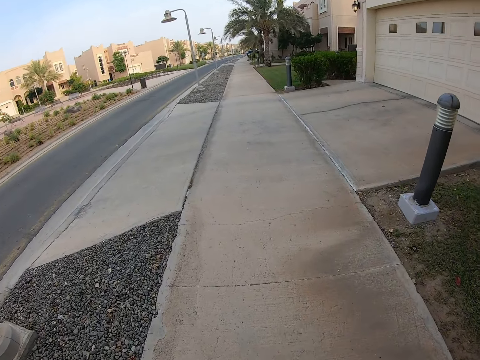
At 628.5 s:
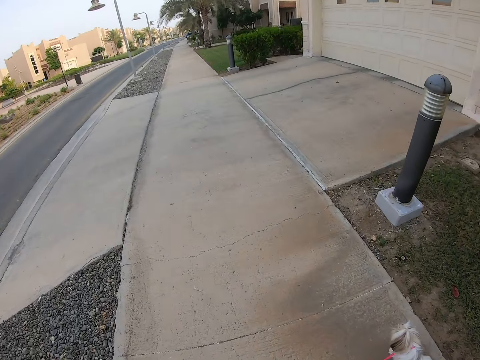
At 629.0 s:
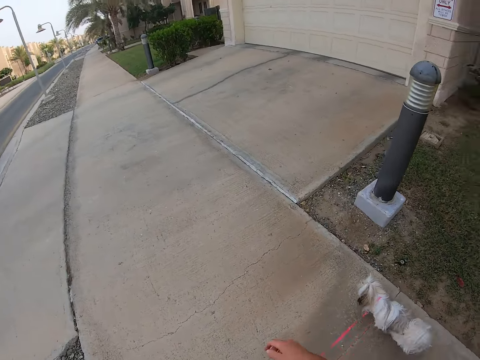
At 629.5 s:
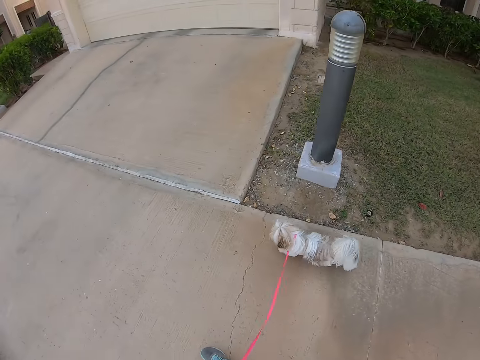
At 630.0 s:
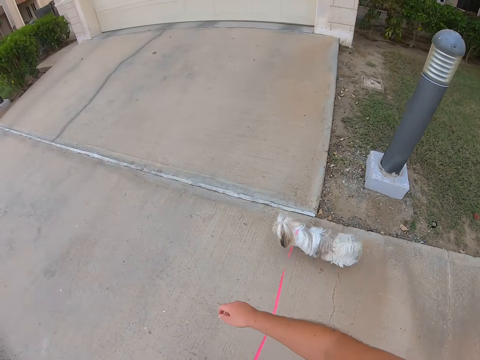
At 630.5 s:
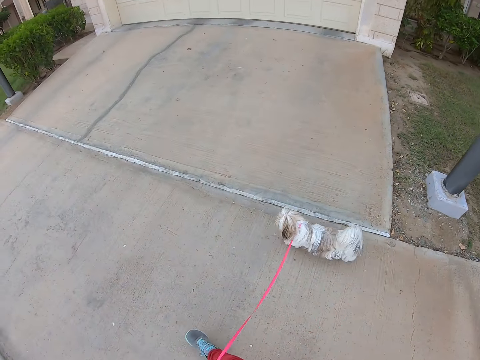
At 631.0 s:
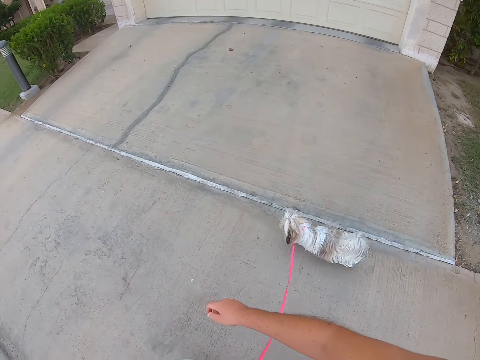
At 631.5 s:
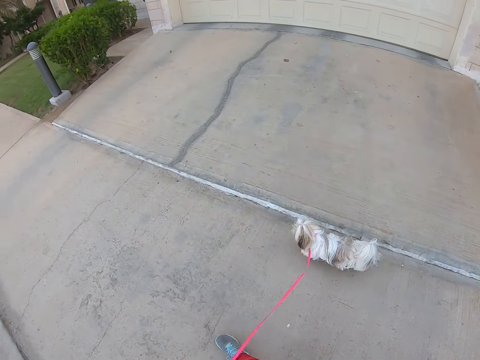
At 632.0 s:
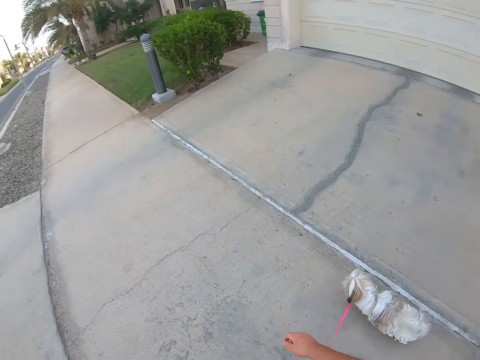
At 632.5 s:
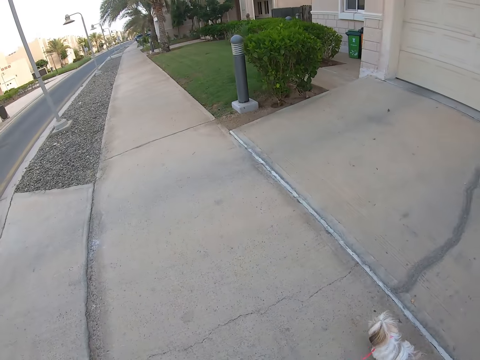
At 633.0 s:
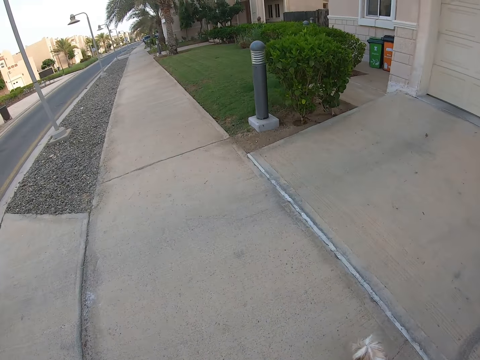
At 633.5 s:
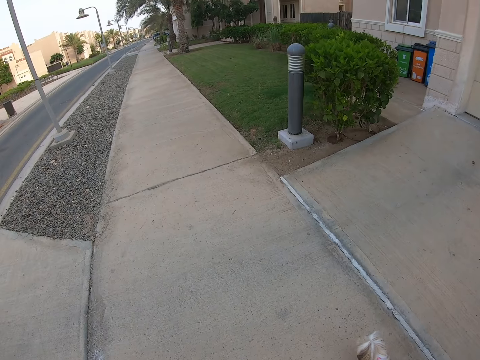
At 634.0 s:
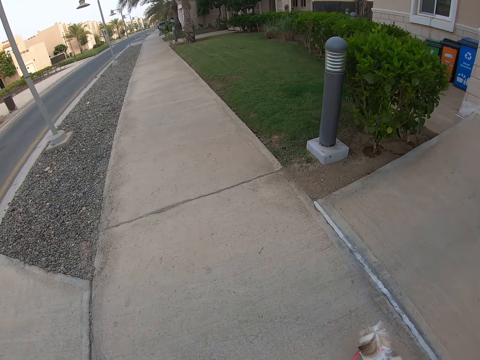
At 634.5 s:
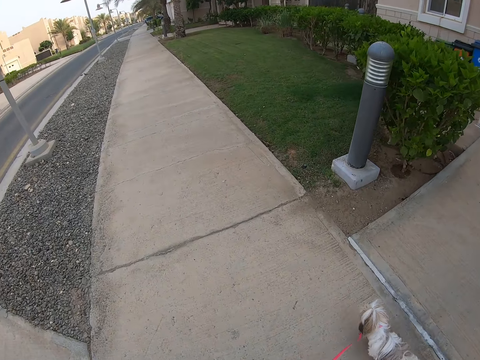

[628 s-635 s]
The camera wearer swings his hand.

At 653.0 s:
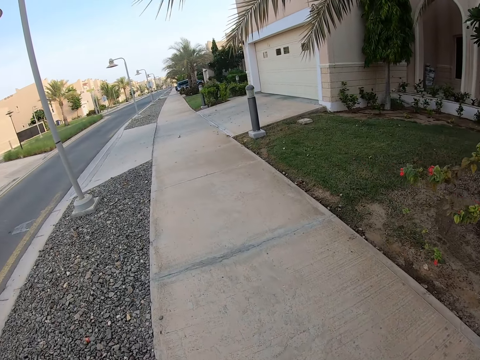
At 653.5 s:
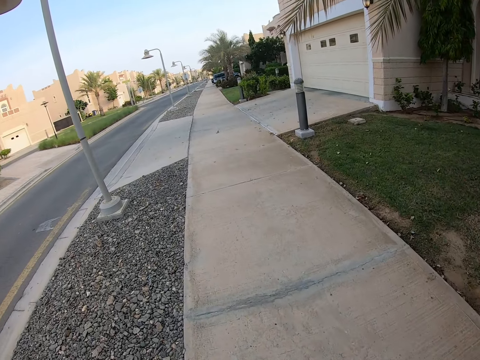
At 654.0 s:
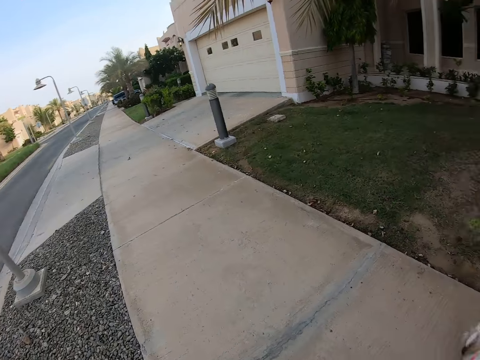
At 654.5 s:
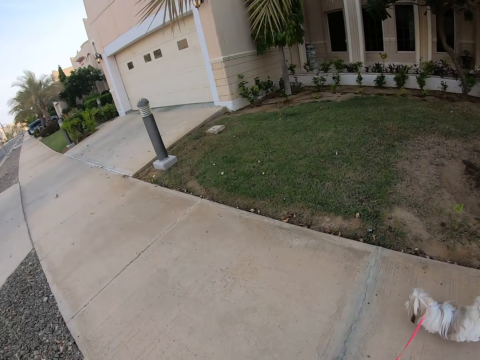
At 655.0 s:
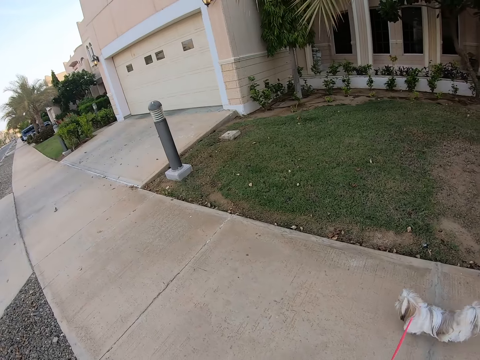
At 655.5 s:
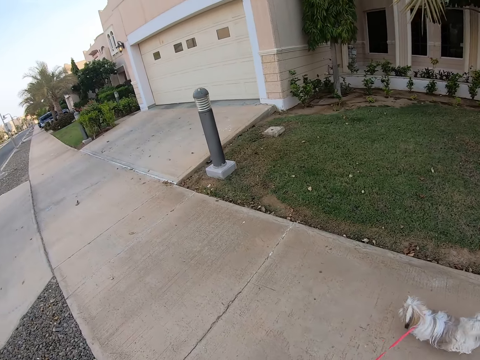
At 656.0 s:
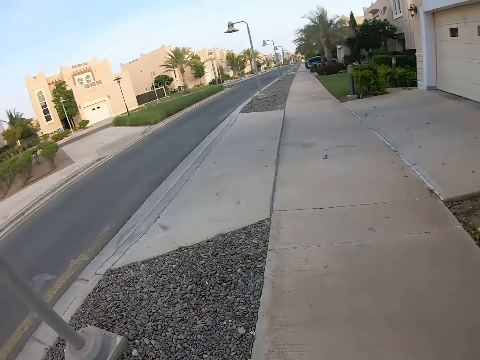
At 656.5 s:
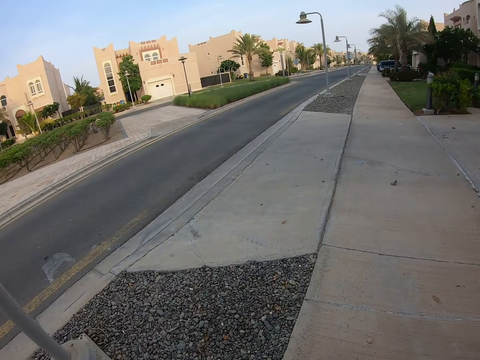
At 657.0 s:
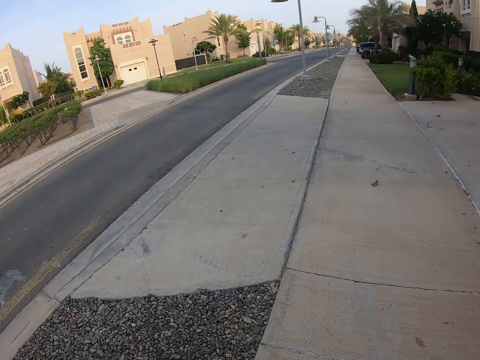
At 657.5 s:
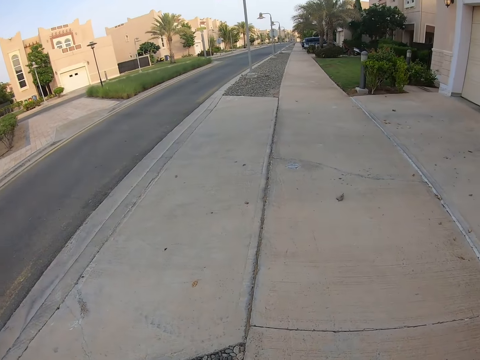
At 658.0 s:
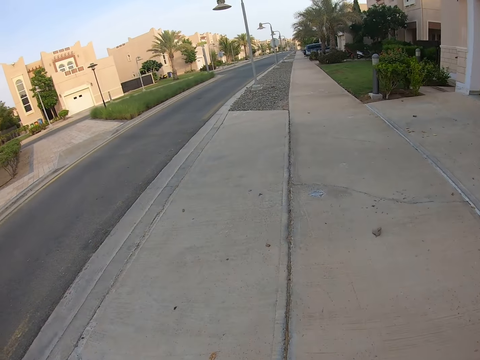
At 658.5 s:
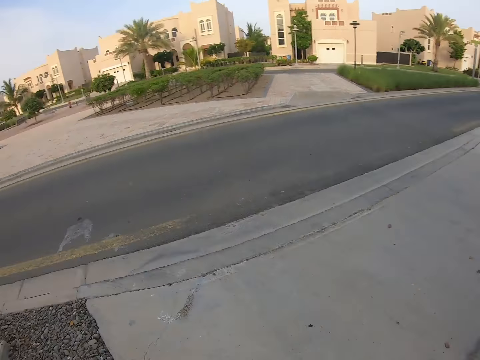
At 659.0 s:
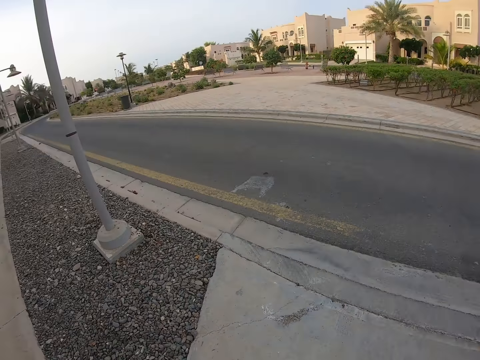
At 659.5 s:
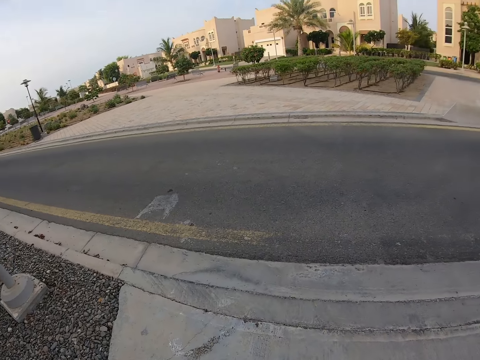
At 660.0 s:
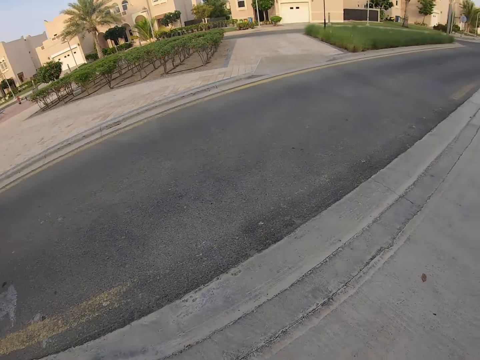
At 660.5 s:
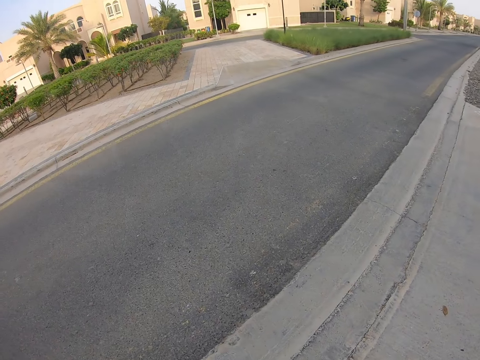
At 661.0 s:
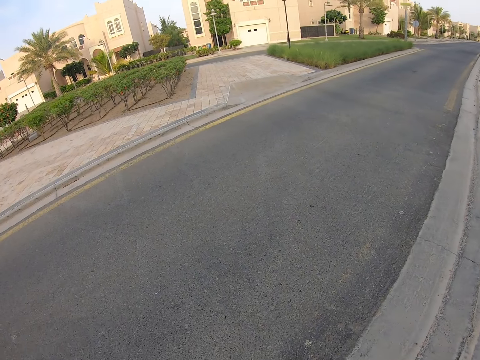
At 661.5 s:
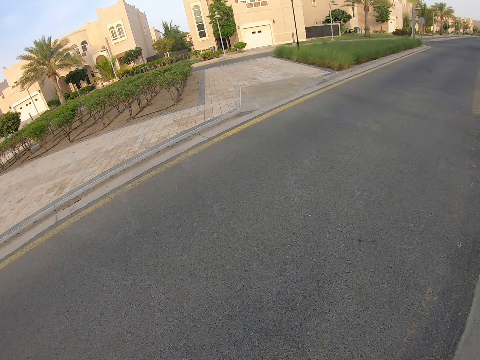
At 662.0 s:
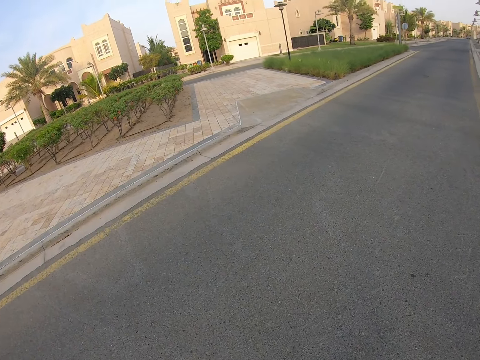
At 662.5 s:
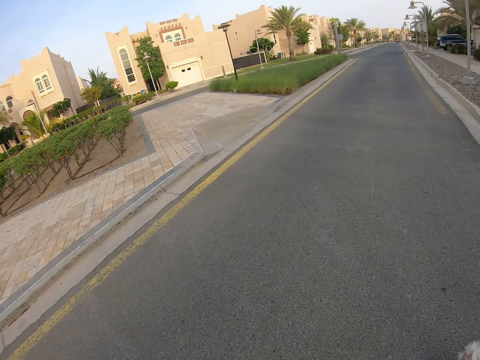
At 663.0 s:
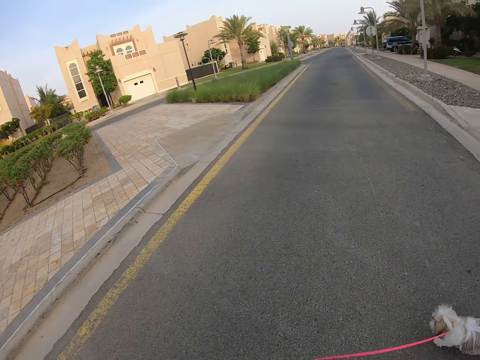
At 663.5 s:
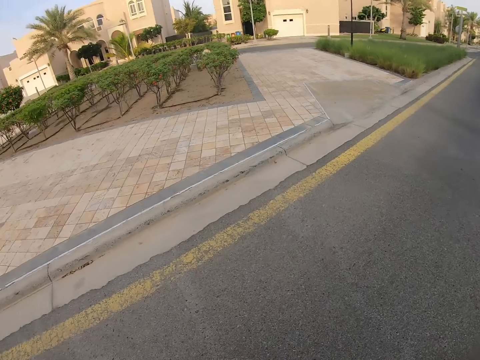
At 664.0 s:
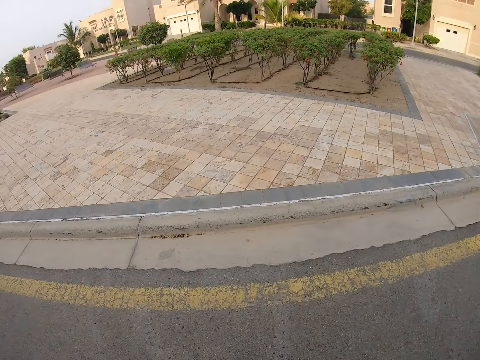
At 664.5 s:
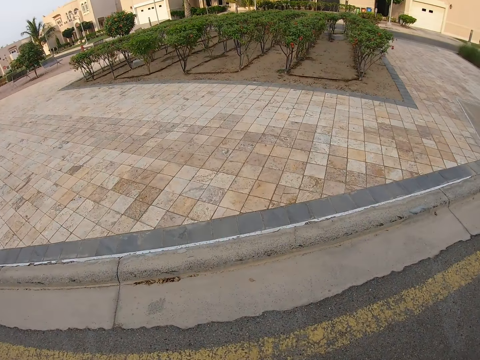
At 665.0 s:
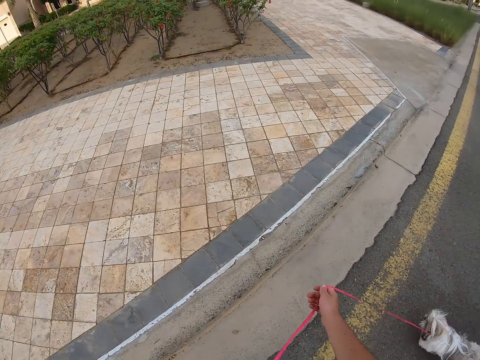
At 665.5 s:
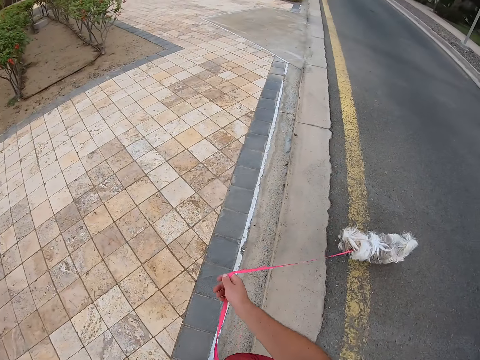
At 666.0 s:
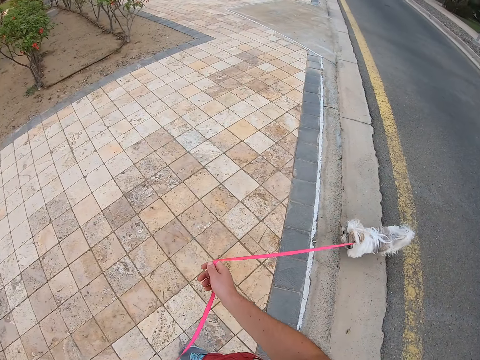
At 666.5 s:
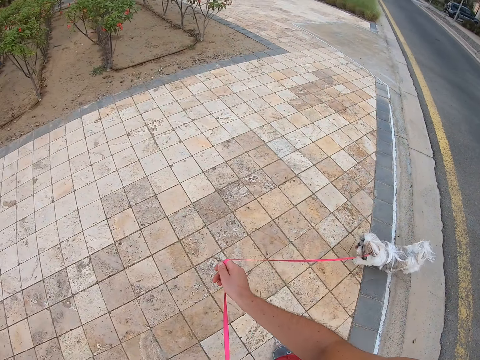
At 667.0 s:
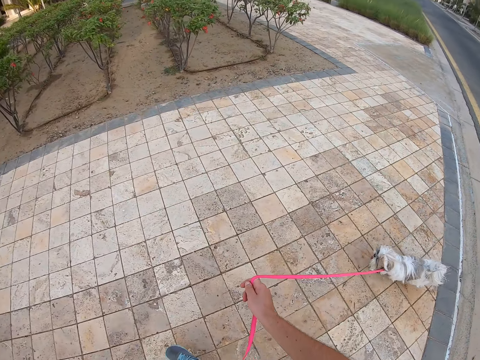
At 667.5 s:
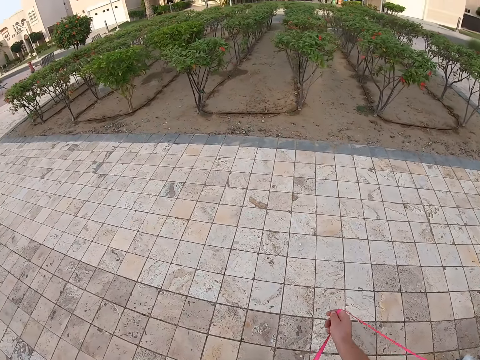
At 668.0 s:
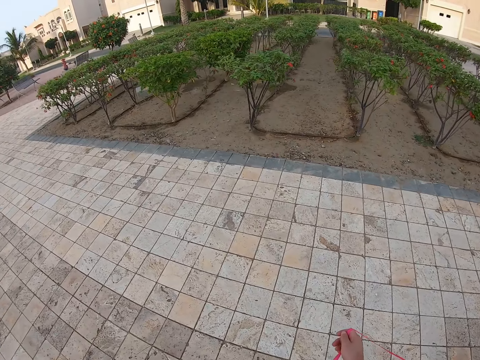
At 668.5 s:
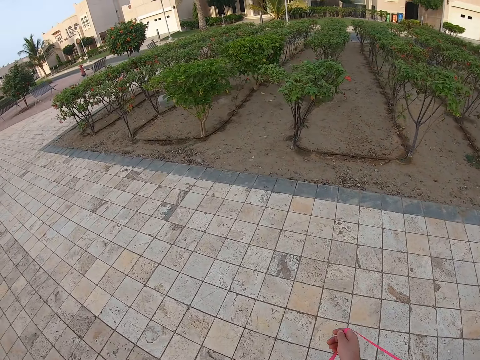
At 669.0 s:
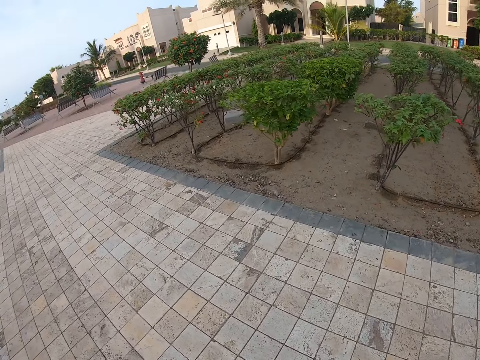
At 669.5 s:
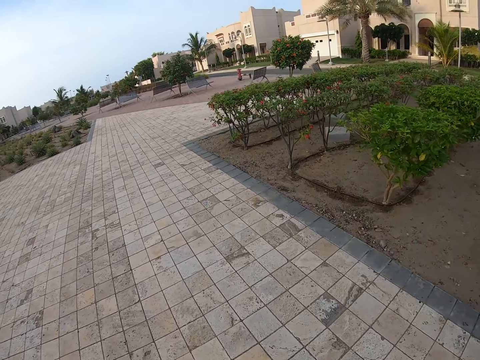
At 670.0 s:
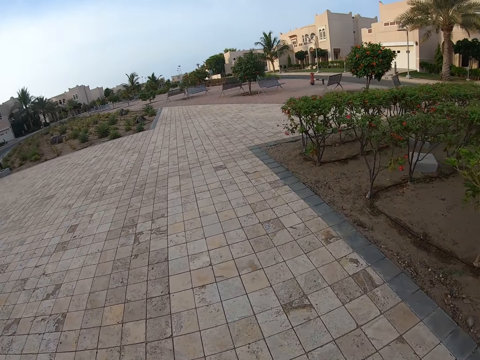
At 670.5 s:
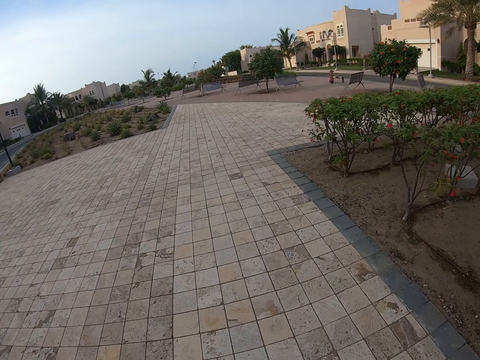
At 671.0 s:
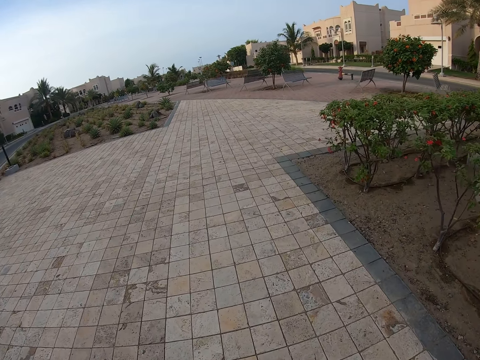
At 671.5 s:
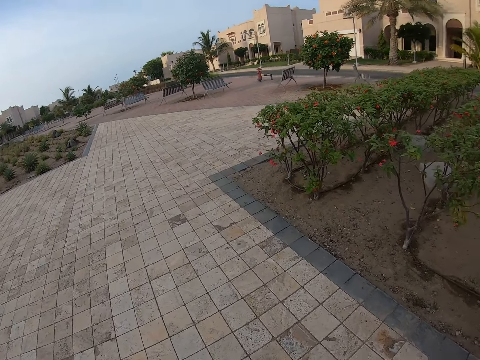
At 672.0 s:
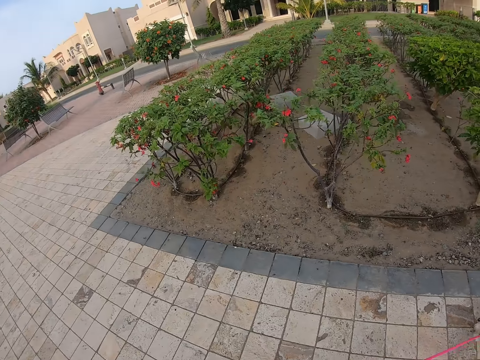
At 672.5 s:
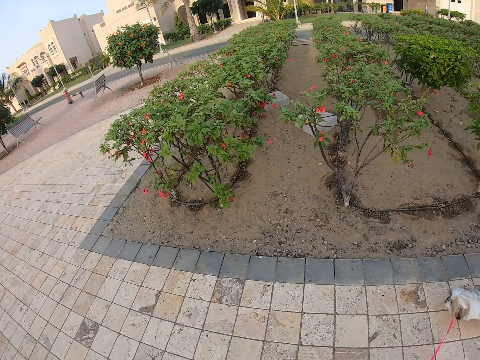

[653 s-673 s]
The camera wearer looks around. They walk on the pavement with the dog. They look around. They cross the road with the dog. They stretch the right leash. They hold the leash. They walk on the pavement with the dog.
